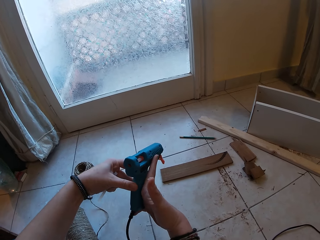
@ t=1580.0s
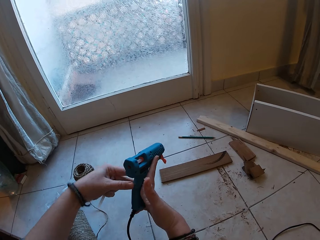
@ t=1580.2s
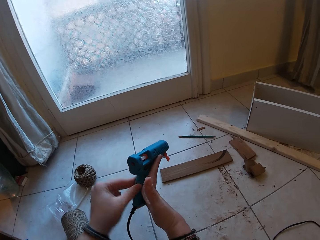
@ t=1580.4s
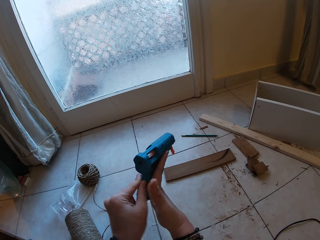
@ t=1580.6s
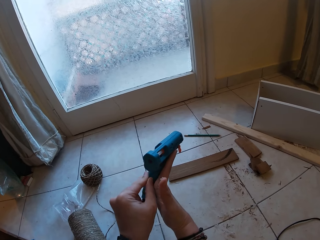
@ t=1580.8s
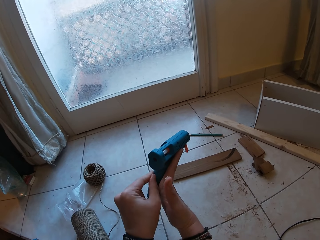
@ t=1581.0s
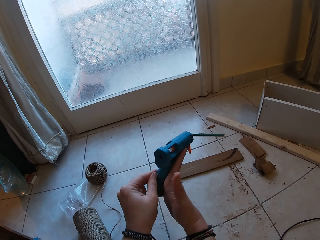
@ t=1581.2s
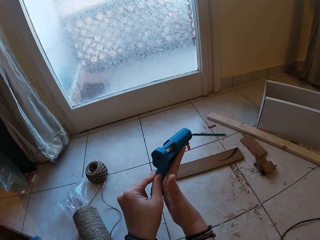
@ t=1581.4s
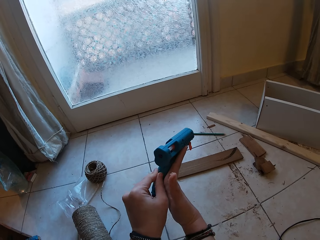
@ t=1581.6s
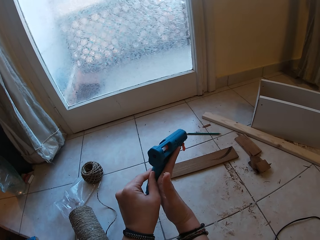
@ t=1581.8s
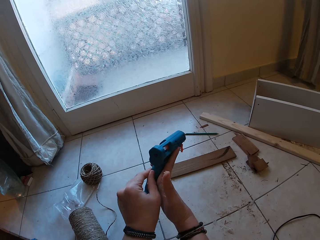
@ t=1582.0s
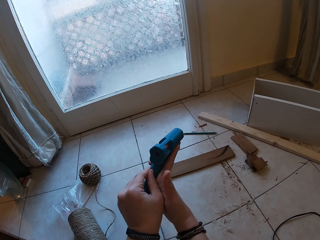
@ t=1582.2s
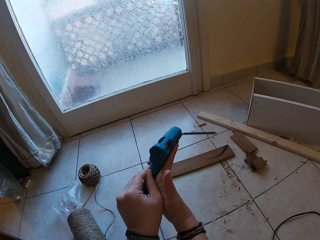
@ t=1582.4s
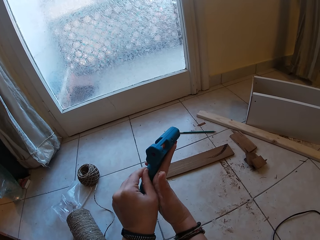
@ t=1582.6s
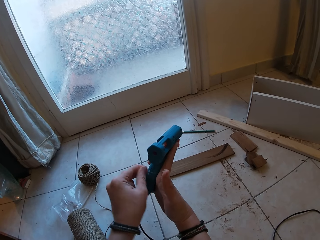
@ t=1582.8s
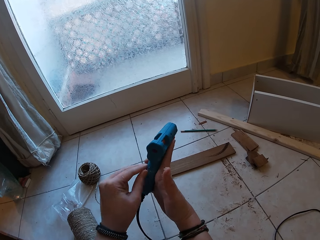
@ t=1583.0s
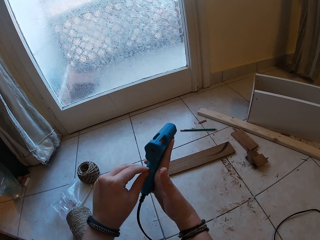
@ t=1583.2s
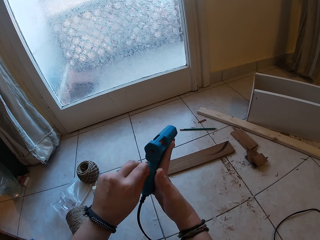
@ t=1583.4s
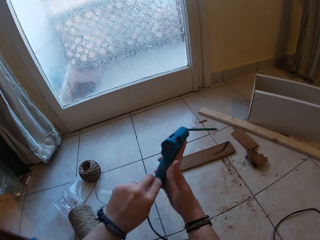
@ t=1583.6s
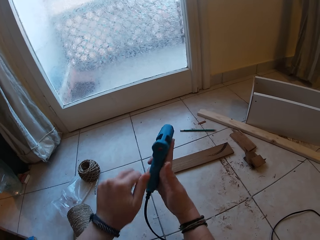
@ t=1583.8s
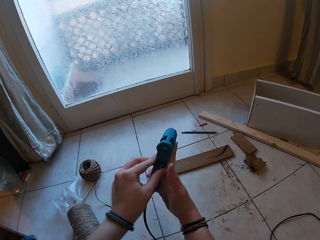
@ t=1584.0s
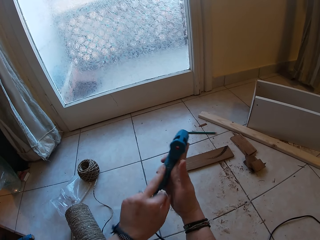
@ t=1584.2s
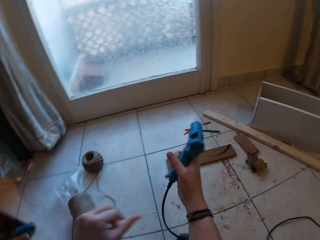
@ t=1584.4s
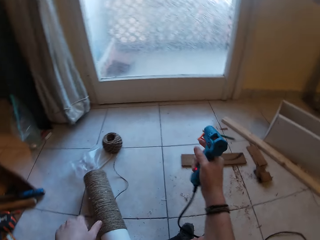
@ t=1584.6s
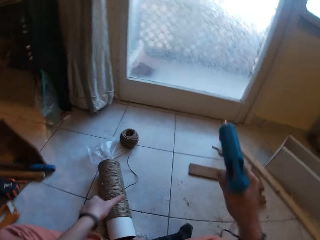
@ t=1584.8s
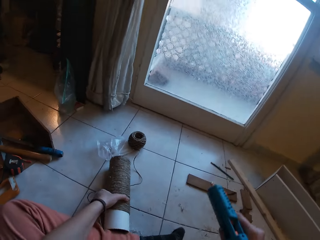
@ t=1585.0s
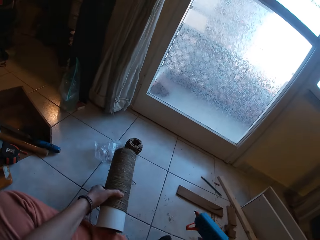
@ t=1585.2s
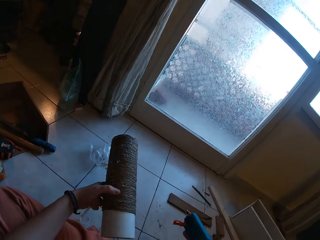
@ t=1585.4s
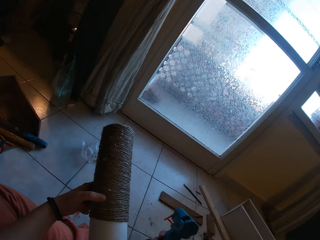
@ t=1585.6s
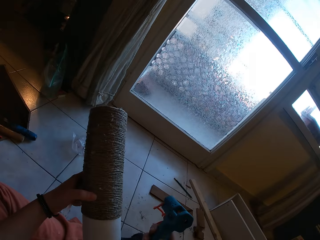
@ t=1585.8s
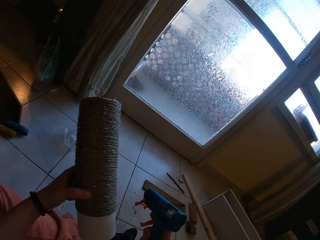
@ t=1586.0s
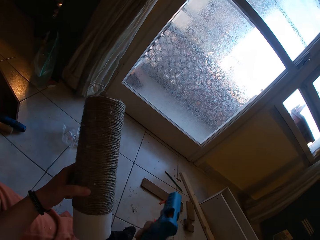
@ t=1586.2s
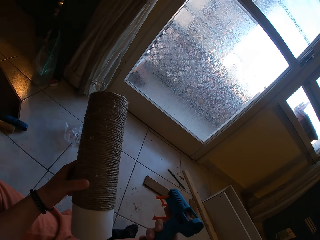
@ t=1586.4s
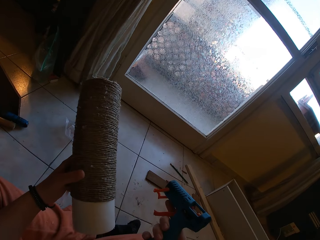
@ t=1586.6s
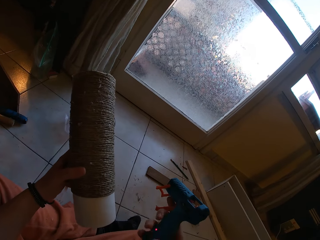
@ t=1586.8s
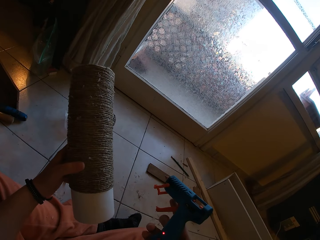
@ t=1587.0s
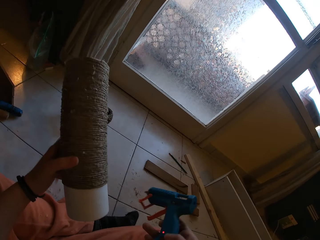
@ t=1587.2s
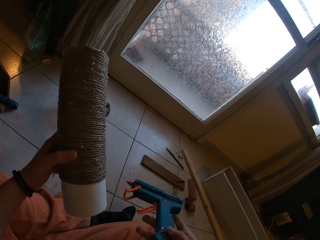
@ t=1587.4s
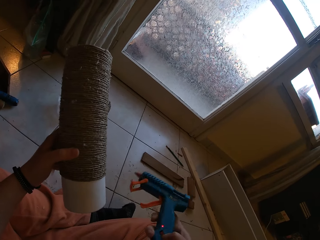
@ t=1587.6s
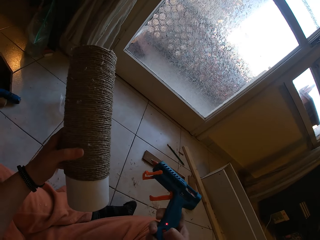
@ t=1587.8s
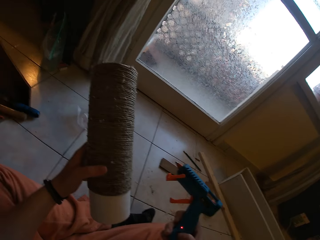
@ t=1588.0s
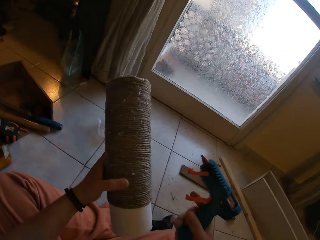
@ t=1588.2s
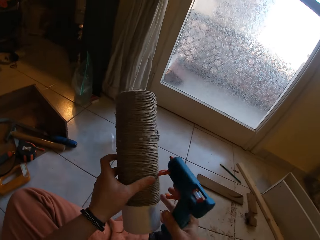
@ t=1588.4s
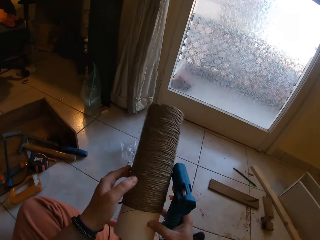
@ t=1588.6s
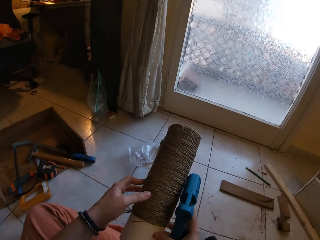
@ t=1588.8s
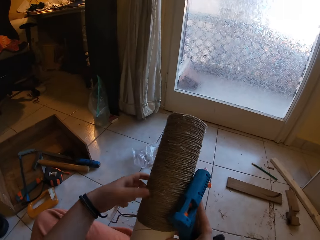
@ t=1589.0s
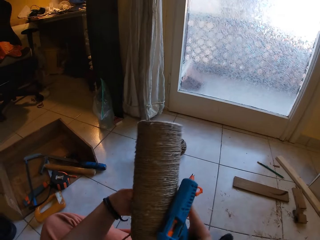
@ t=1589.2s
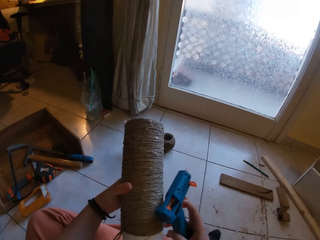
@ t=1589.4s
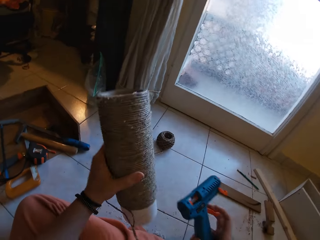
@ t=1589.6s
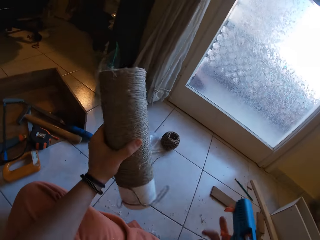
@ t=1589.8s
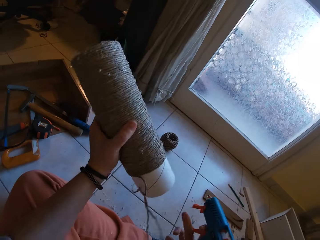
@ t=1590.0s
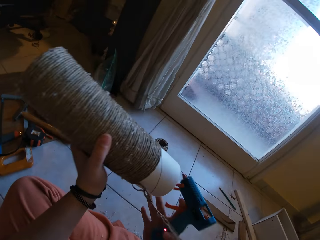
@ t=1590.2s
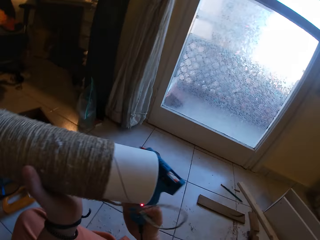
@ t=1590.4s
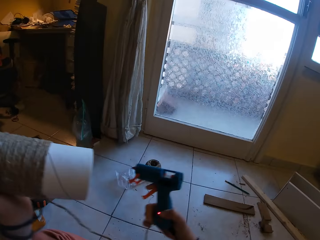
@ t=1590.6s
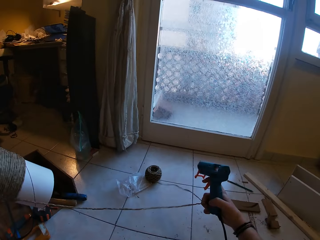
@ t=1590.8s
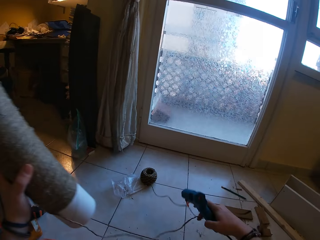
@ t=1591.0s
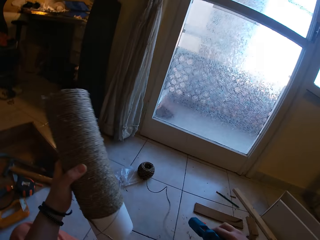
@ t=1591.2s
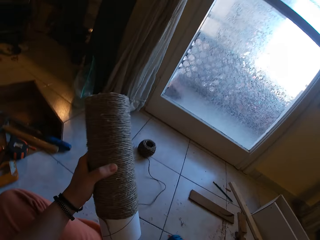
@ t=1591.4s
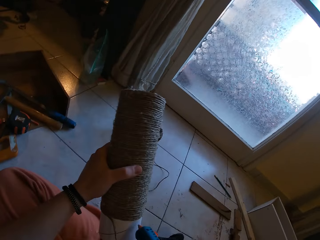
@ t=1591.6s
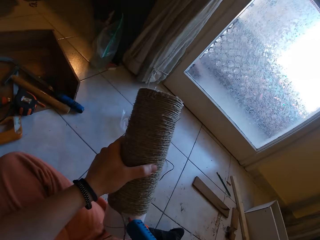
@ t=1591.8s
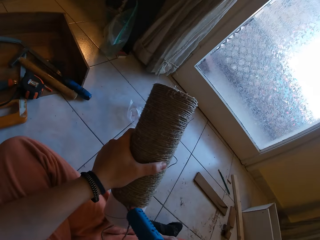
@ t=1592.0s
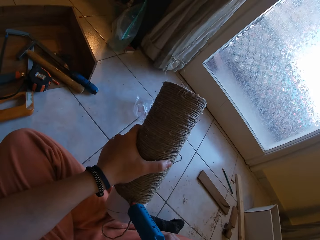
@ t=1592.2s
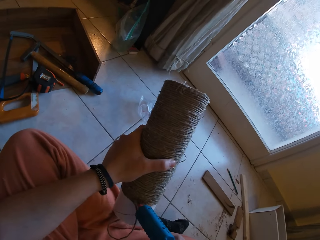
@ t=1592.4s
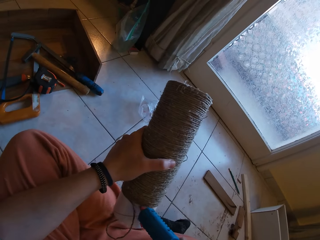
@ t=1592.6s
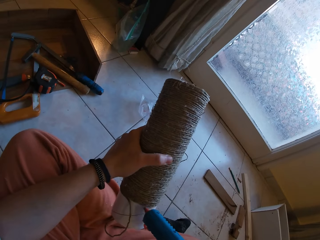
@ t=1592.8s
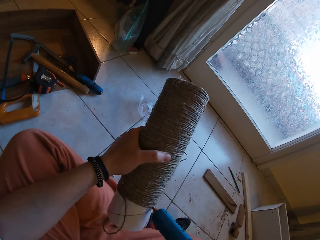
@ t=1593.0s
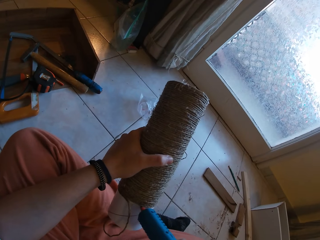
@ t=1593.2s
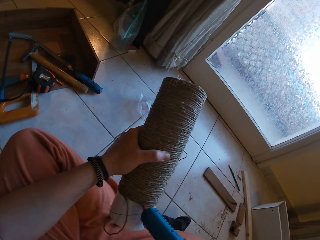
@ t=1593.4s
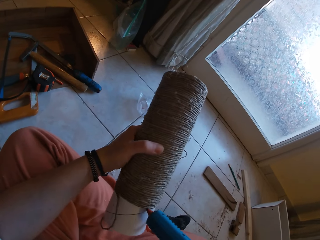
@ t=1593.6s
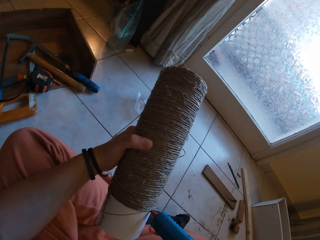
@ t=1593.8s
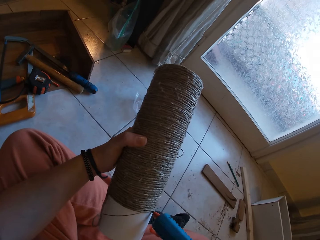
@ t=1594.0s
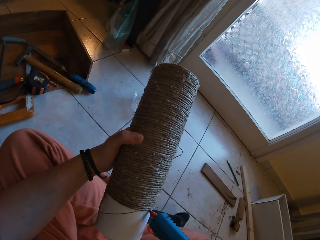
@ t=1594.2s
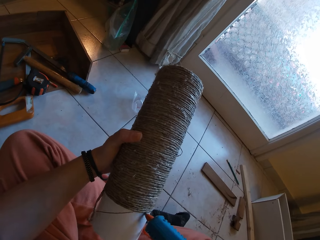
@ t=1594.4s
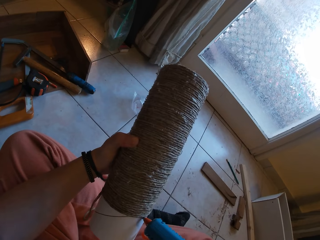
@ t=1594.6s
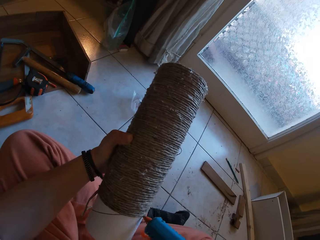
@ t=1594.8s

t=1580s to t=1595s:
The camera wearer removes glue traces from the glue gun. She picks the cardboard tube of yarn or thread cone from the floor with her left hand. She examines the cardboard tube of yarn with both hands. She adjusts the yarn with her right hand. She shakes the thread cone. She applies glue on the cardboard tube with the glue gun in her right hand.

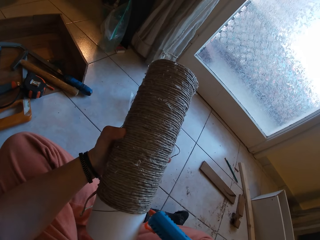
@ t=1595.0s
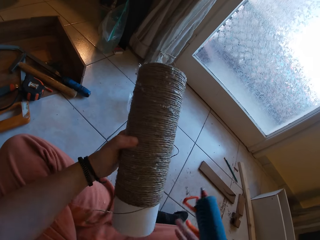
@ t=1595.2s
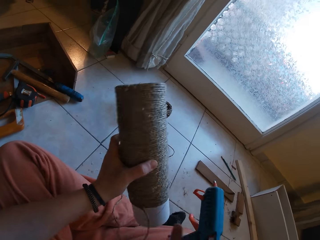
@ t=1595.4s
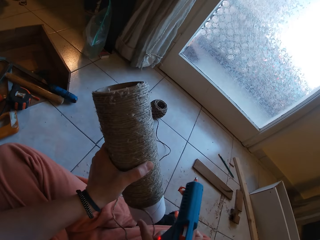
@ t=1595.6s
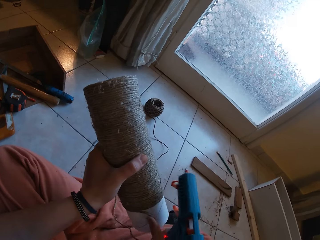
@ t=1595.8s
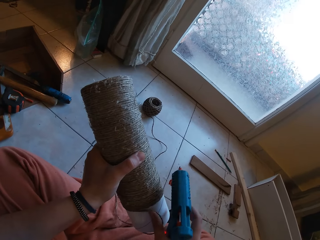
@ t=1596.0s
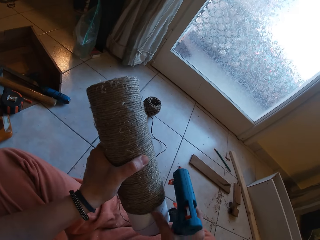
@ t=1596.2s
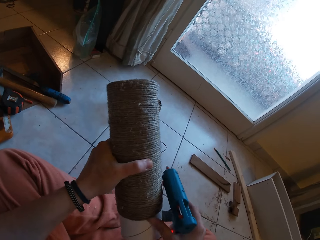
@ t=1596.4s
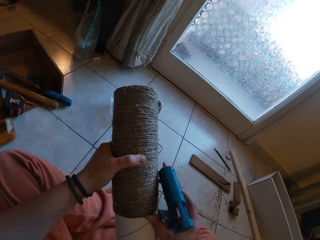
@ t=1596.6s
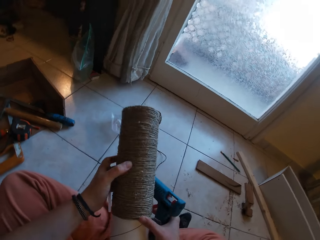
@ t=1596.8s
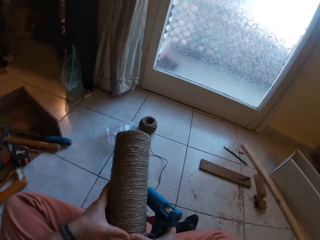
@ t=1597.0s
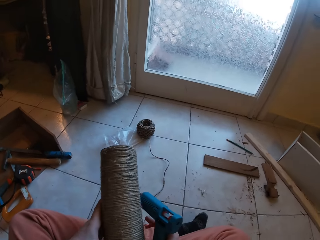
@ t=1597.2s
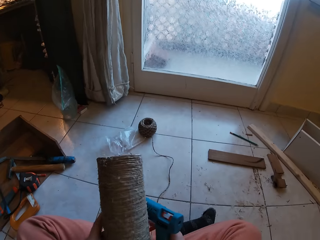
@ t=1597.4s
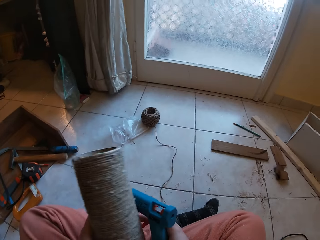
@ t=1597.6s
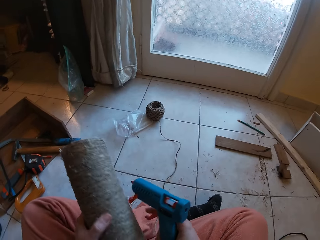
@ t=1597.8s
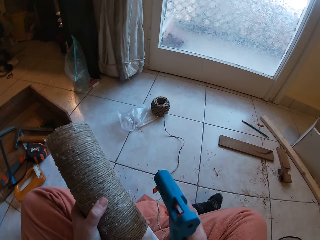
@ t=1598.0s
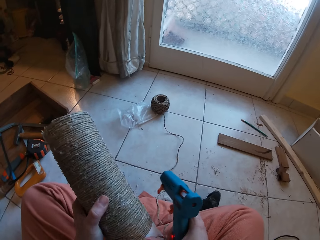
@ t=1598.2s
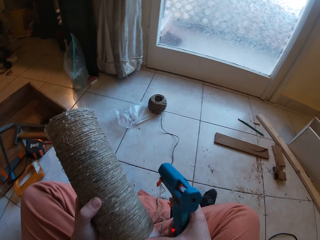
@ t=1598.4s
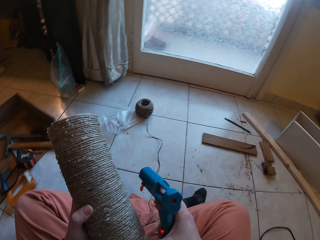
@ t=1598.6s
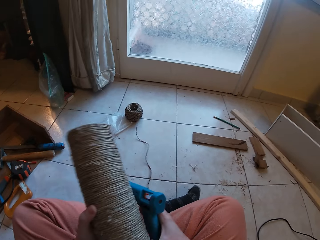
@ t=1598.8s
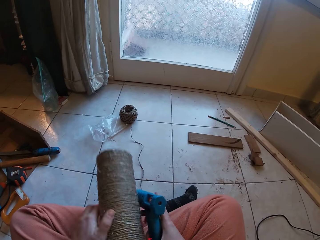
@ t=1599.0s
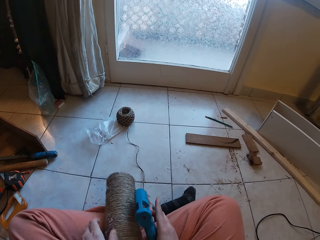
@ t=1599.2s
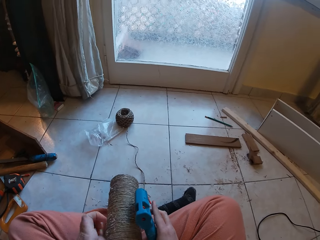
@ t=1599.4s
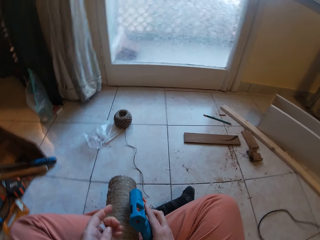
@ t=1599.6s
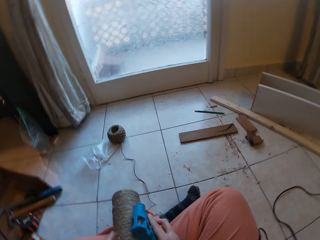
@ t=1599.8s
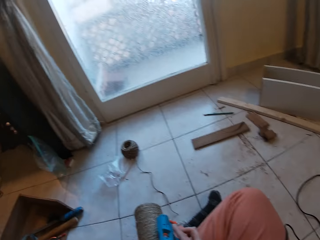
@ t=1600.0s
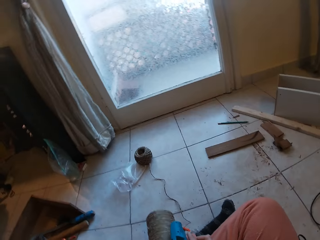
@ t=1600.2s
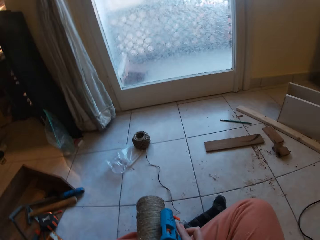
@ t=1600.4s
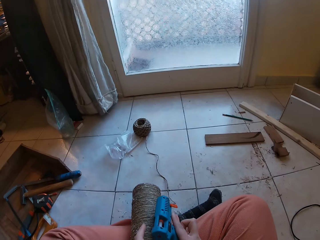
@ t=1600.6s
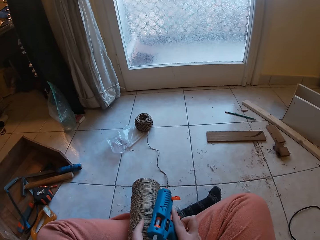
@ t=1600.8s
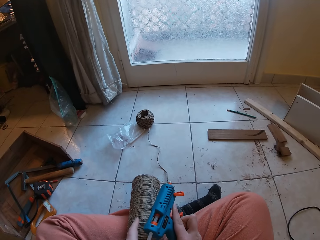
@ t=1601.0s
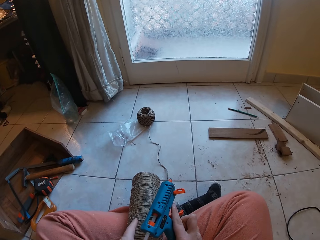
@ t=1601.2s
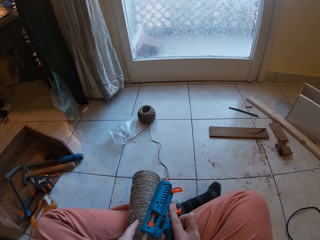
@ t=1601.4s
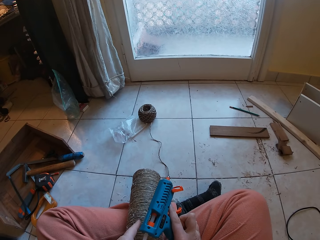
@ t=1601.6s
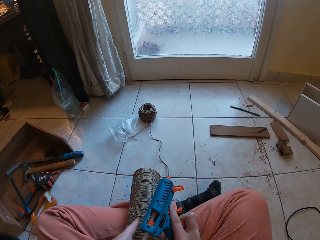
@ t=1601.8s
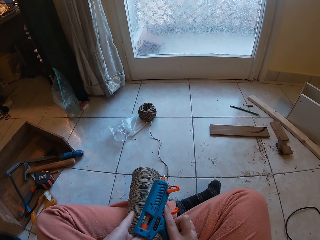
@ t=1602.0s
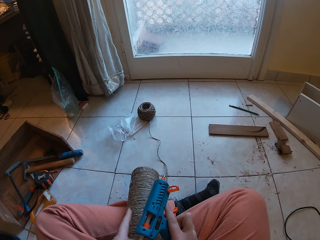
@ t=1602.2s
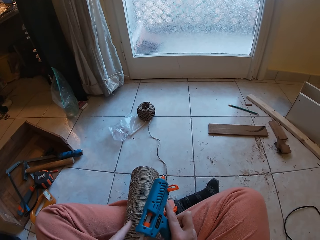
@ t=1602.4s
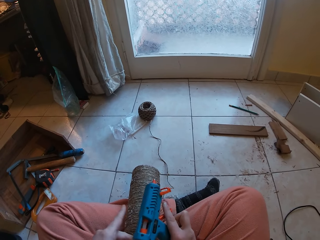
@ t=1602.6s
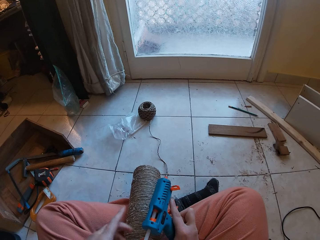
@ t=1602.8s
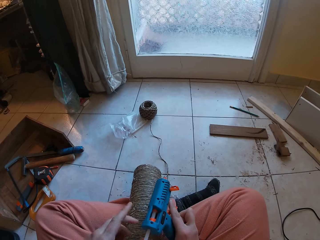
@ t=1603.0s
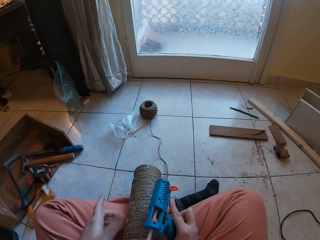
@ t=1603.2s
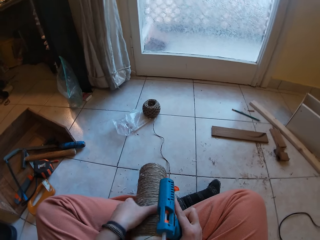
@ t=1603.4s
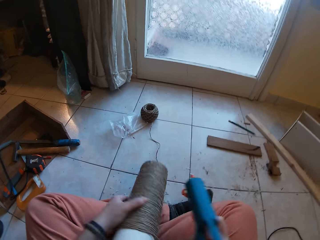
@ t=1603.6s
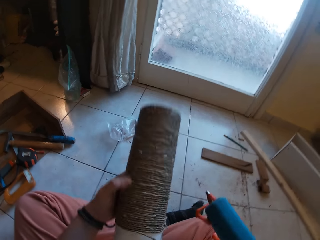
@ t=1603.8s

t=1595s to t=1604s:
The camera wearer rolls the yarn round the cardboard tube with both hands. She inserts the glue stick inside the glue gun with her left hand.
